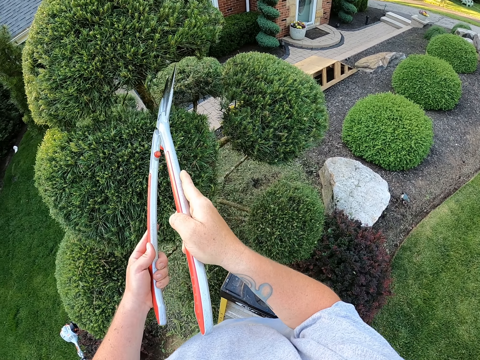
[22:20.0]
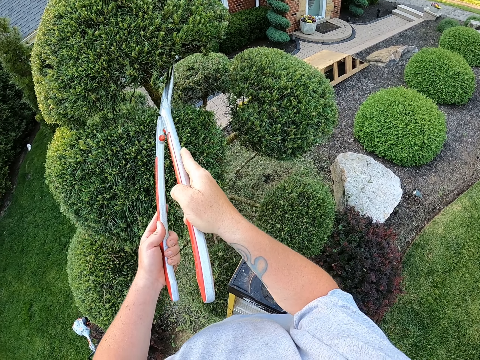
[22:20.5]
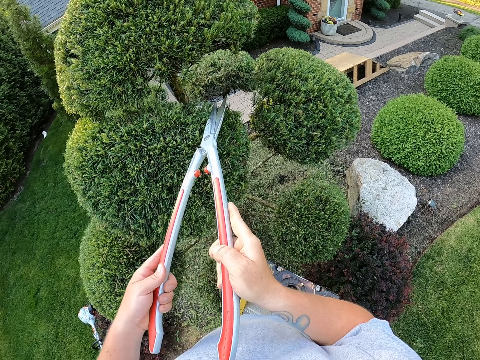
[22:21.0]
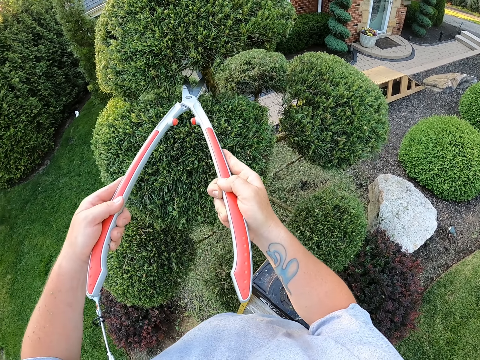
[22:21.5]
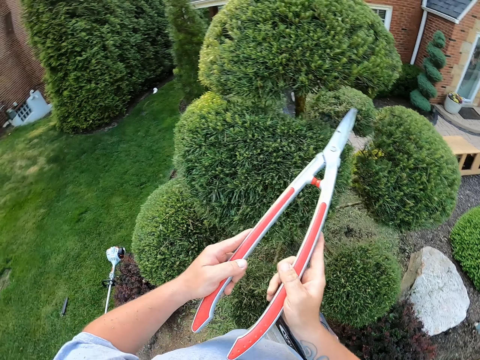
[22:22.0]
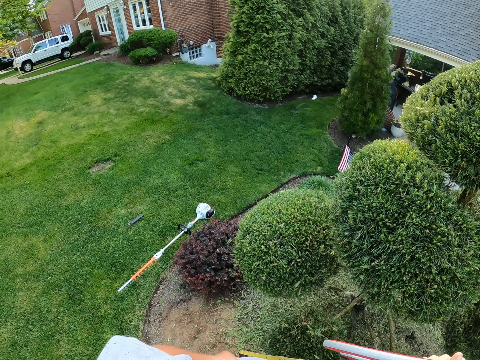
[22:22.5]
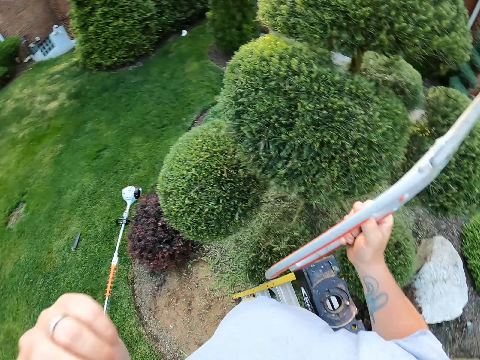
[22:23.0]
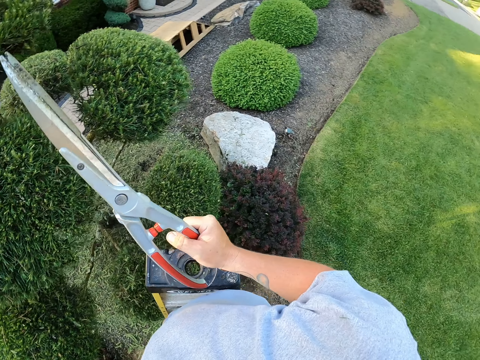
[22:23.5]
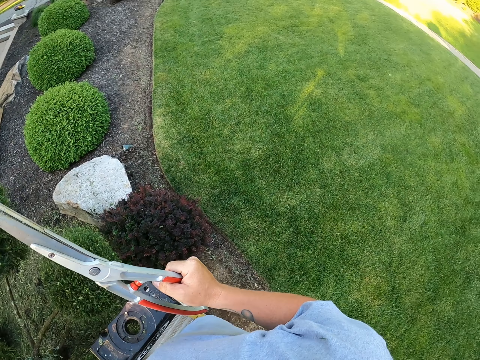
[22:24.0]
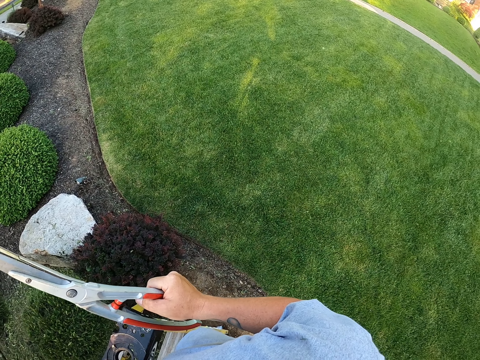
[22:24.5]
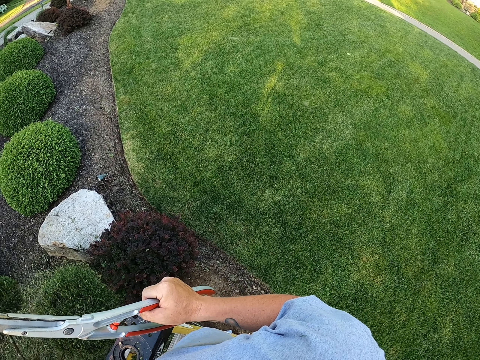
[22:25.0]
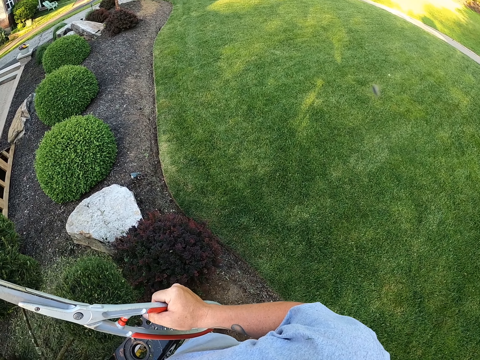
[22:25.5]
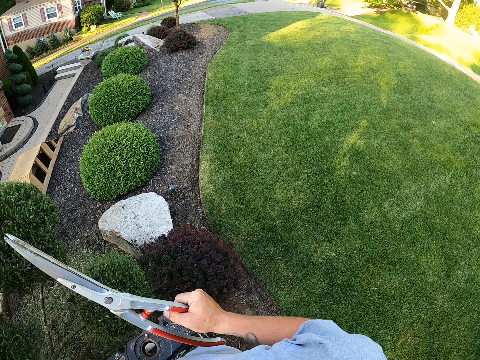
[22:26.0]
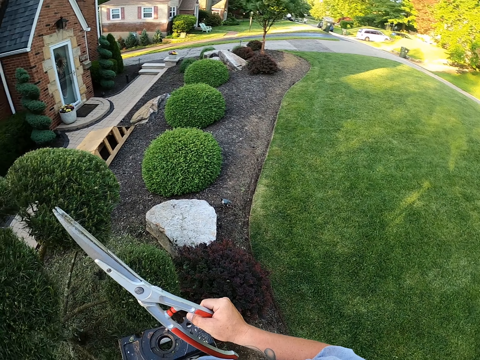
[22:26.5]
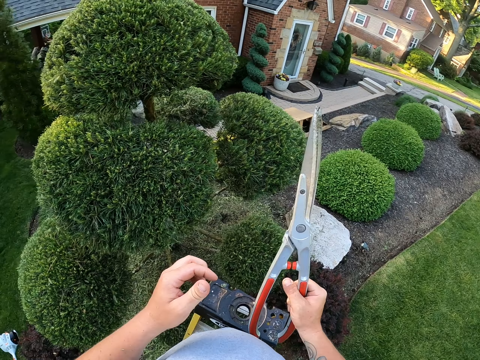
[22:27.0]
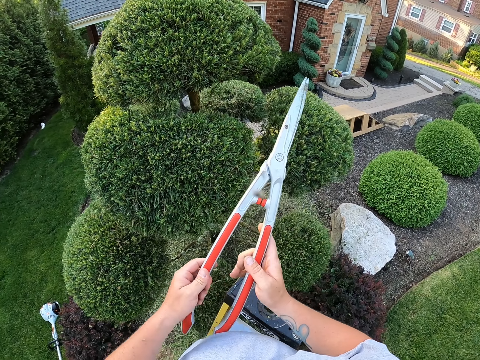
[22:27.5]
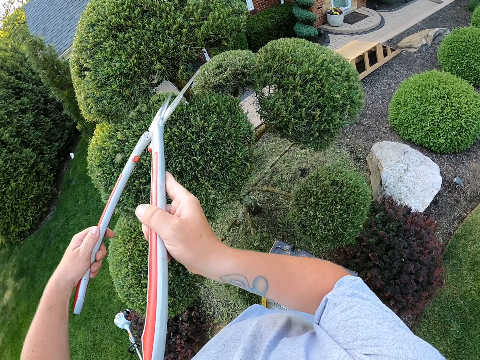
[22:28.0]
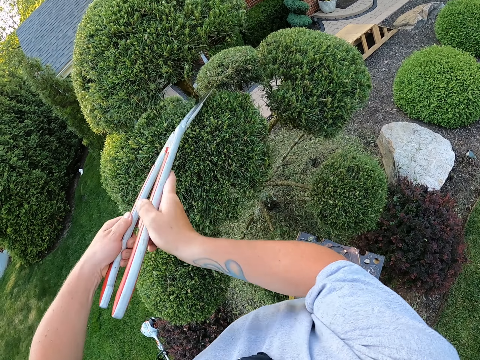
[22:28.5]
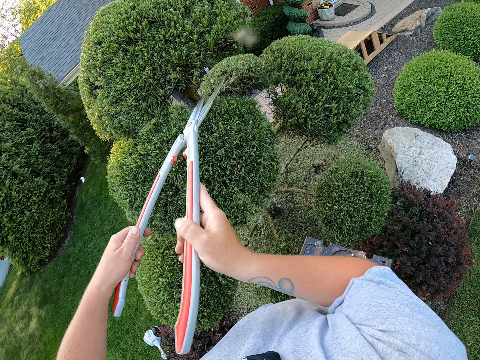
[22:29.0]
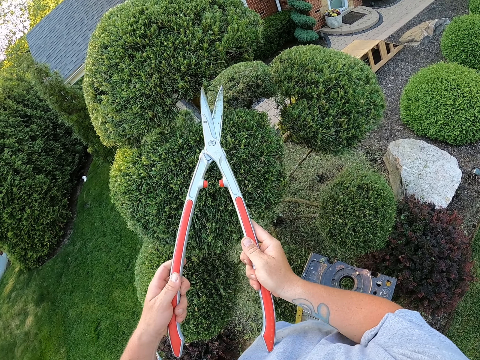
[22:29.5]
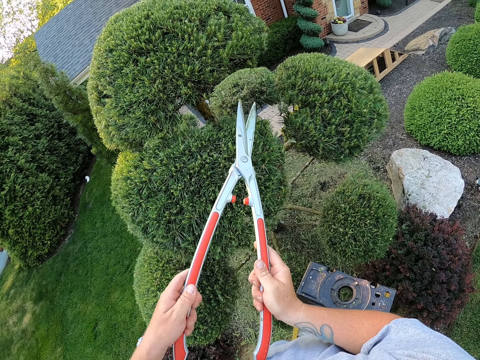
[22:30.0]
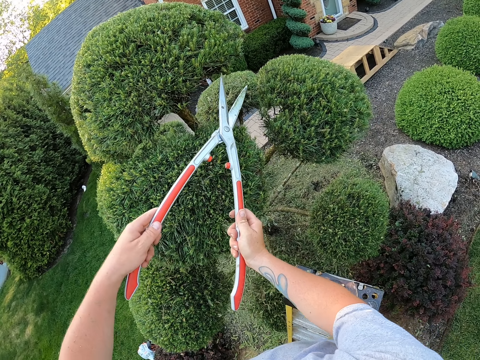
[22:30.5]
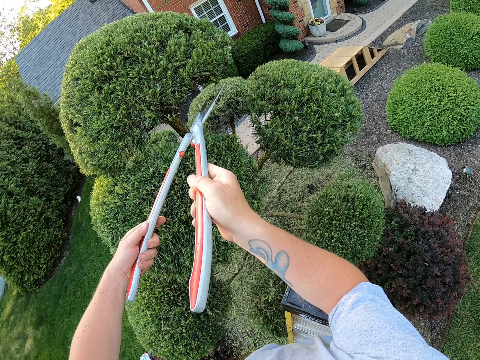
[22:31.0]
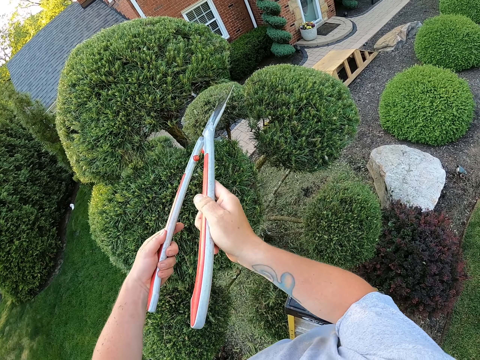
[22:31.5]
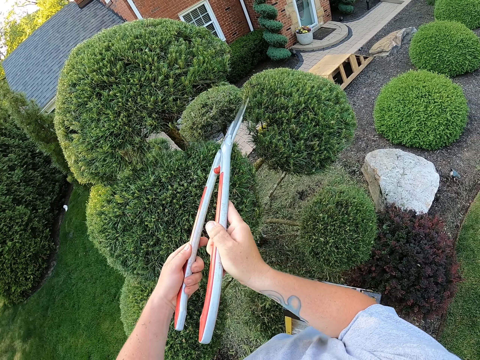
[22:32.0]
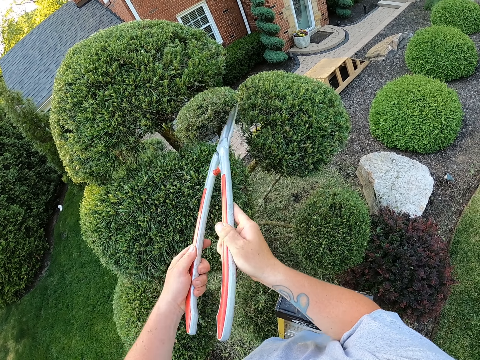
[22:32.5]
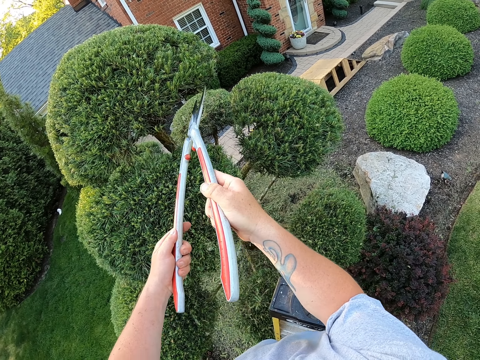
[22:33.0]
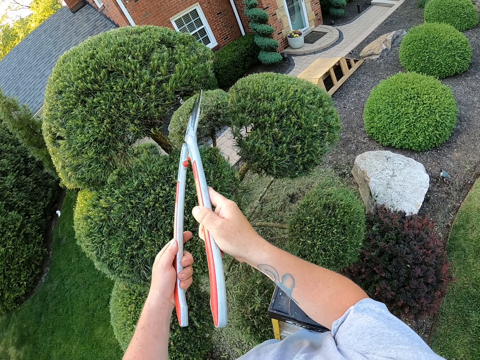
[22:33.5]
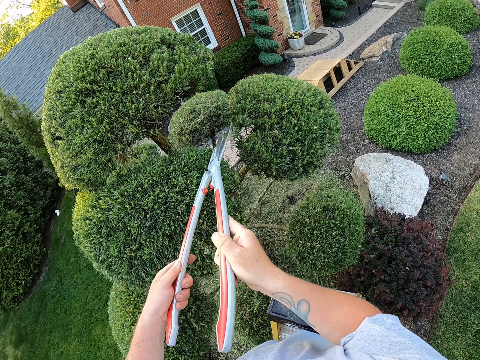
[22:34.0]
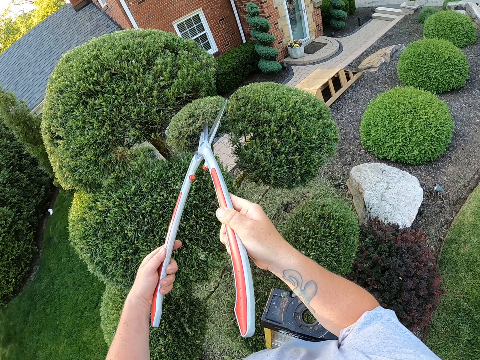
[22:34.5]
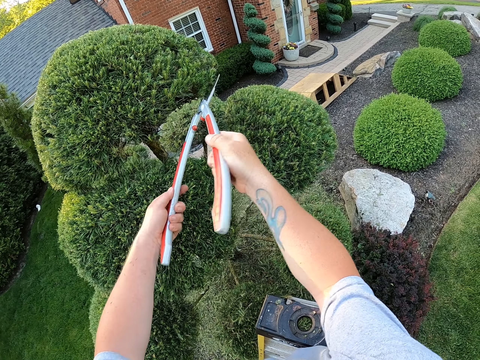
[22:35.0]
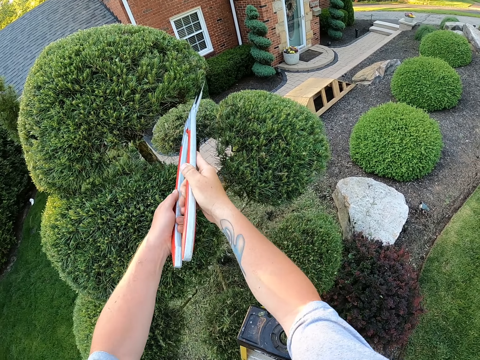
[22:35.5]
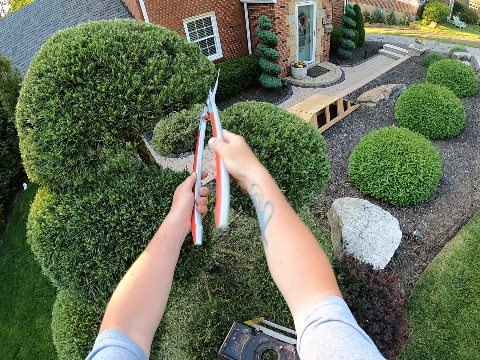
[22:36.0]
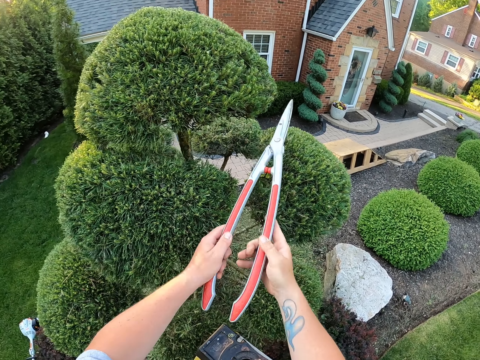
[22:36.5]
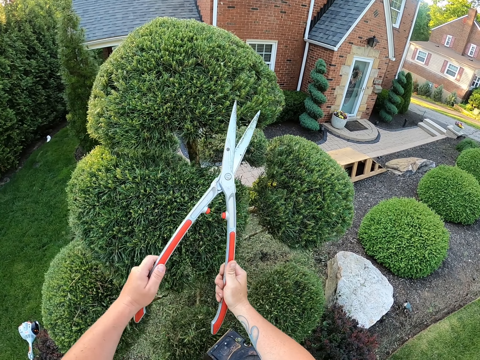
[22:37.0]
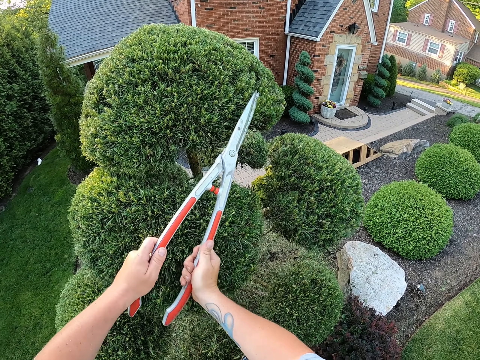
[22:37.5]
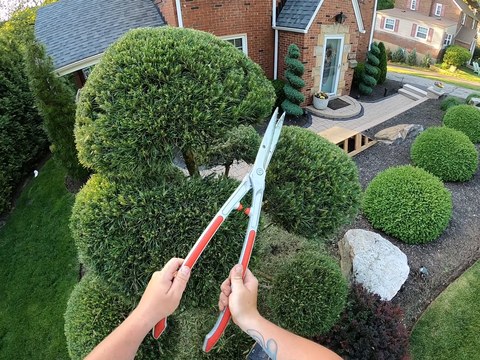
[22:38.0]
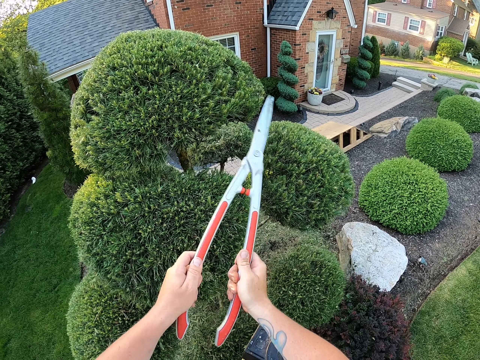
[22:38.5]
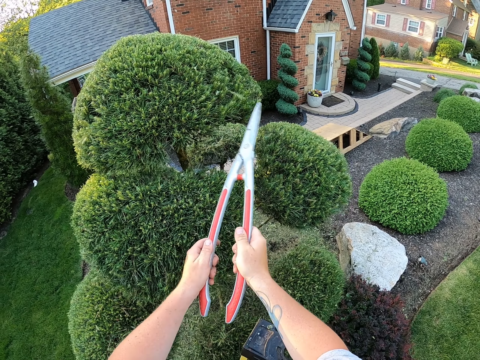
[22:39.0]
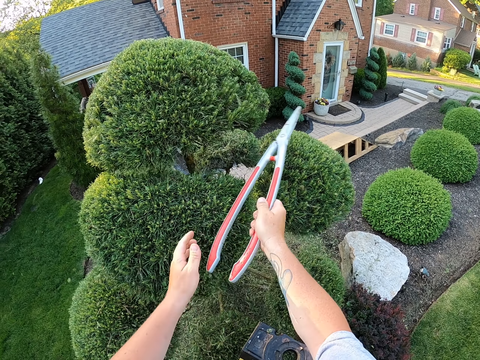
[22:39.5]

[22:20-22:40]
The camera wearer looks around. They raise the left hand. They cut the shrub with a hedge shear. They remove the cut leaves with the hedge shear.

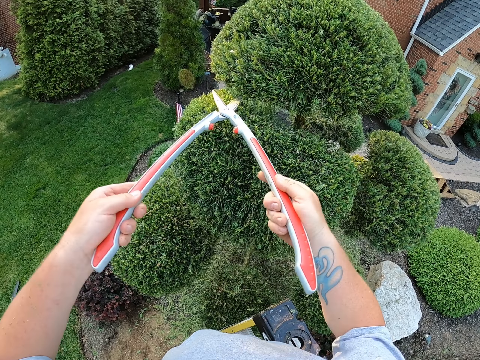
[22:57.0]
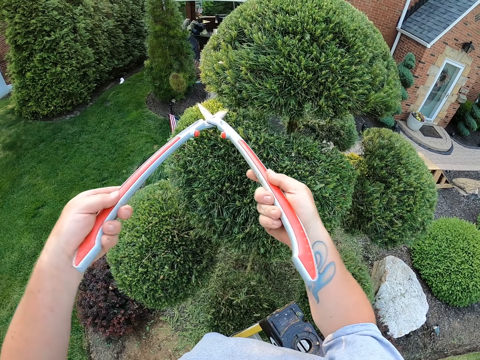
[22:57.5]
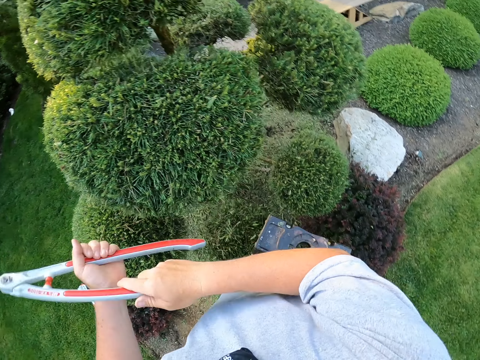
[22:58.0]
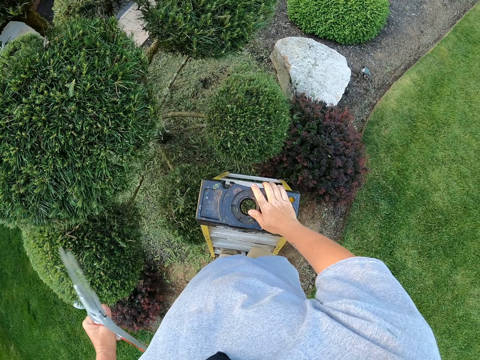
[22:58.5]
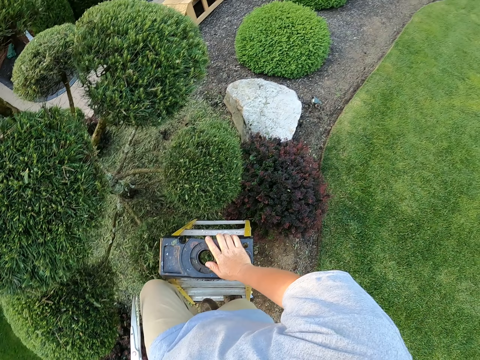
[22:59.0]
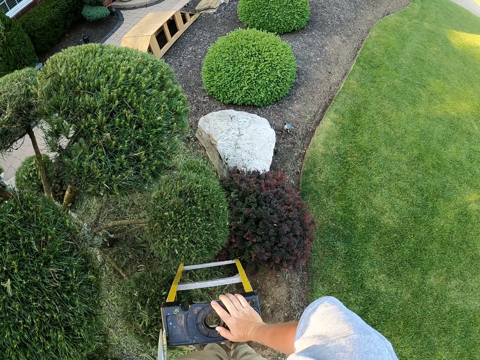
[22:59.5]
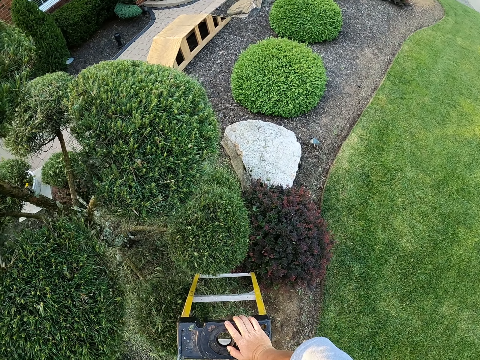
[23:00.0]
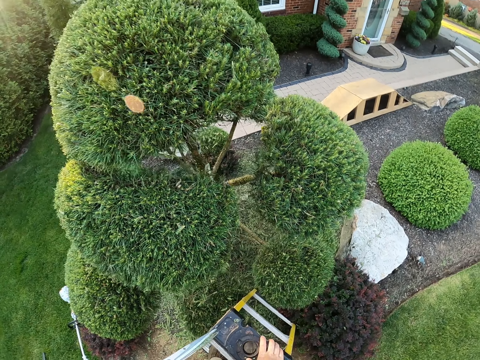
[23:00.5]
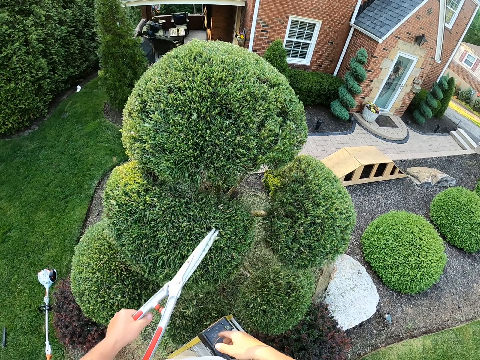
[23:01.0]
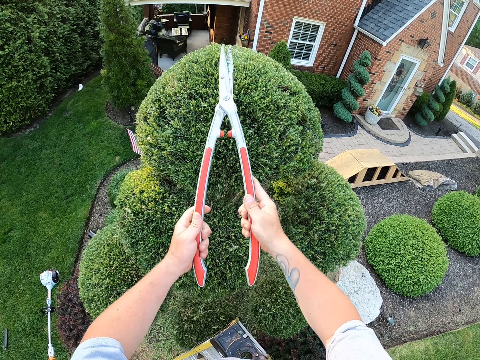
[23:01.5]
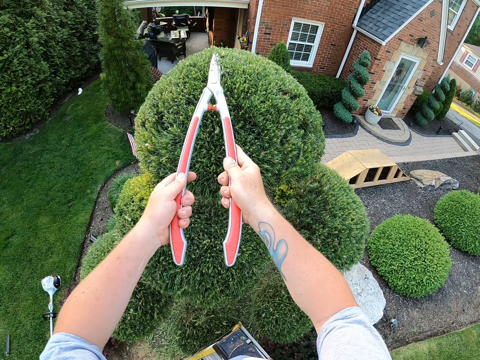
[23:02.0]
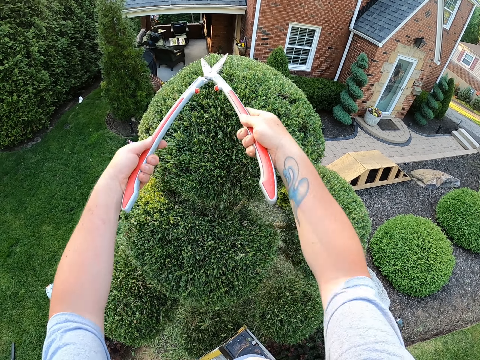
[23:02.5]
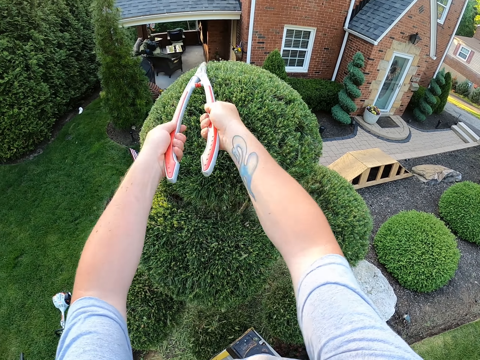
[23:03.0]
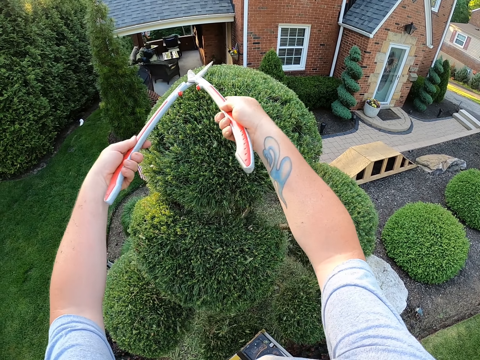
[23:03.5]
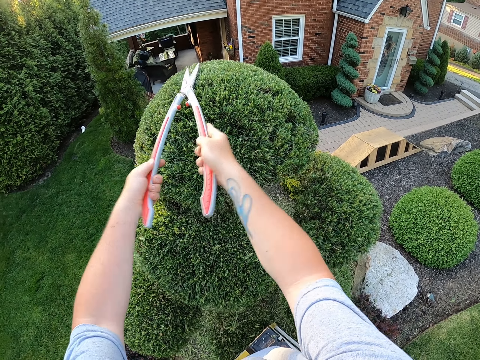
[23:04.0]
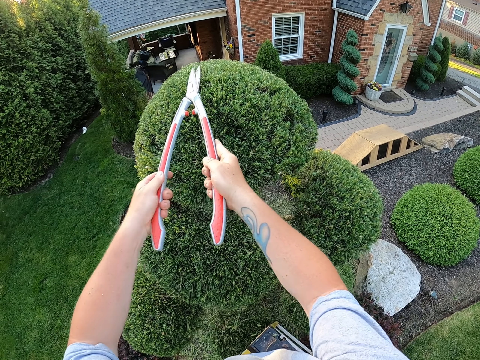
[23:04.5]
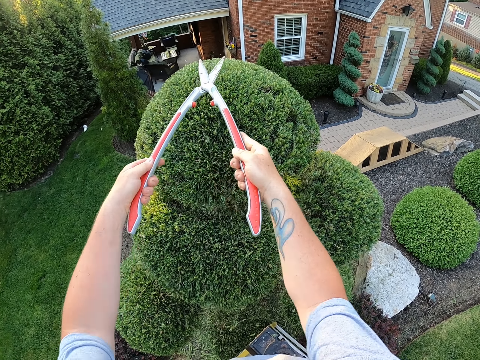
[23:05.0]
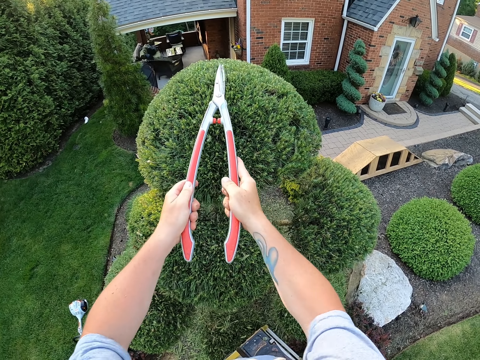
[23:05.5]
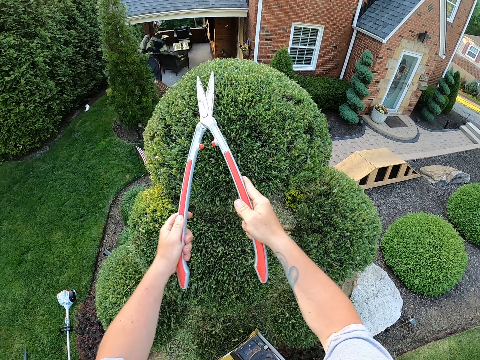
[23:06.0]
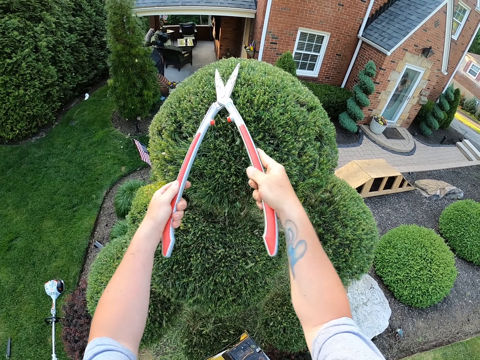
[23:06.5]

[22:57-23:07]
The camera wearer holds the shear hedge with the left hand. They climb a step on the ladder. They place the right hand on the ladder. They hold the shear hedge with both hands. They trim the garden trees with the shear hedges.
